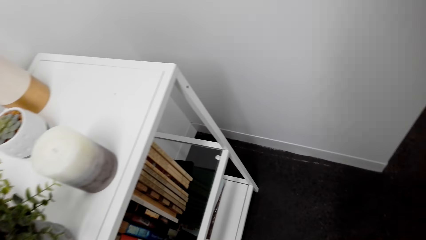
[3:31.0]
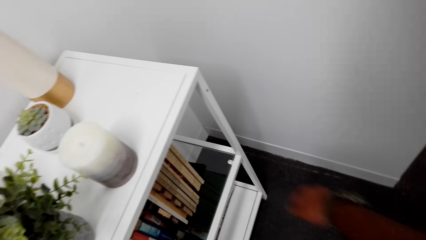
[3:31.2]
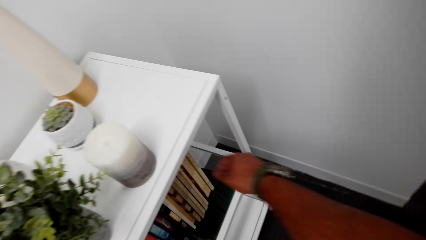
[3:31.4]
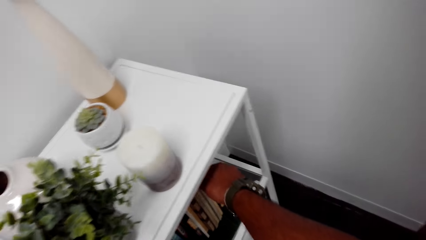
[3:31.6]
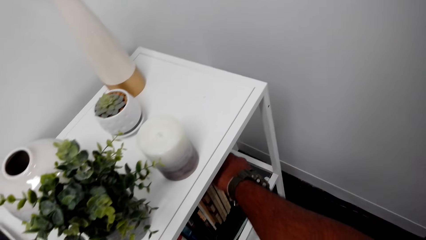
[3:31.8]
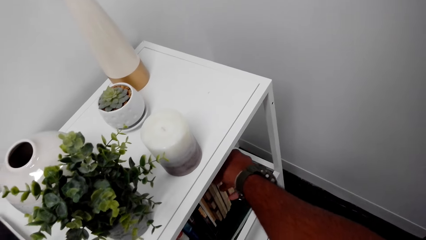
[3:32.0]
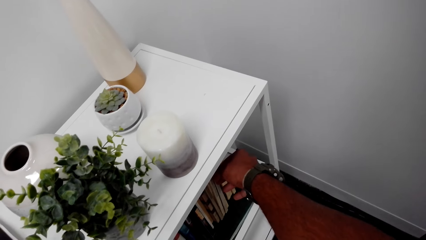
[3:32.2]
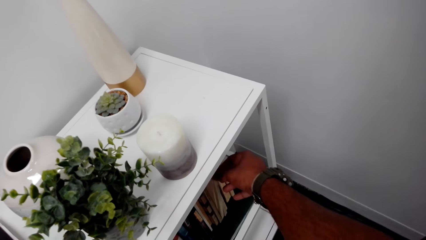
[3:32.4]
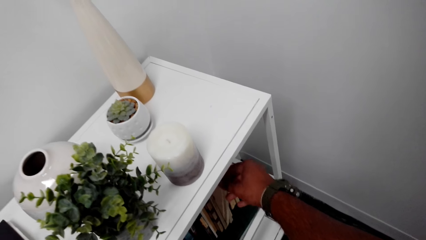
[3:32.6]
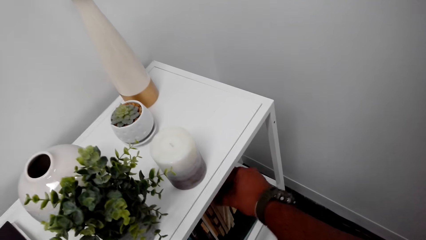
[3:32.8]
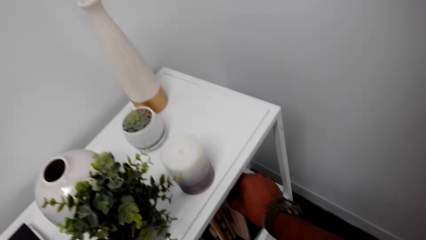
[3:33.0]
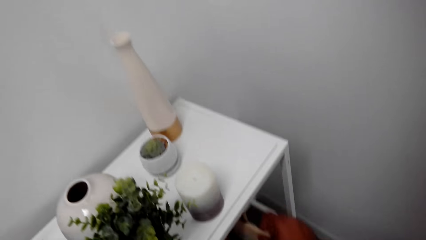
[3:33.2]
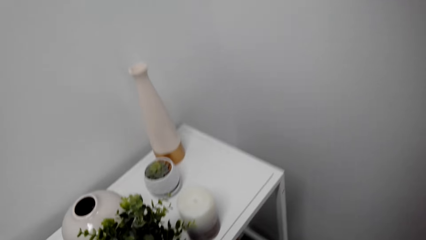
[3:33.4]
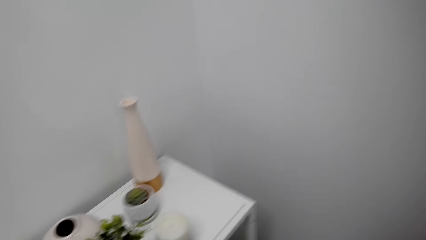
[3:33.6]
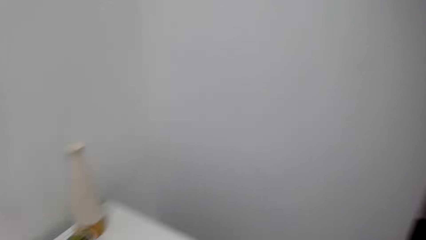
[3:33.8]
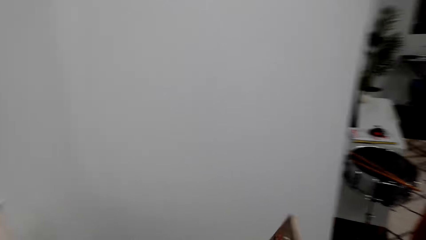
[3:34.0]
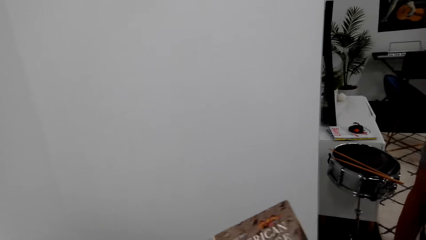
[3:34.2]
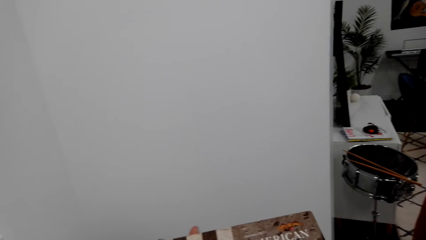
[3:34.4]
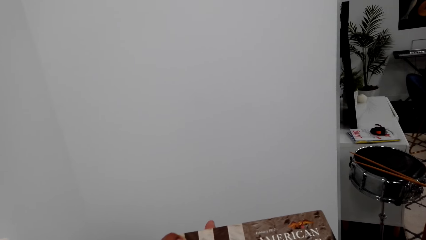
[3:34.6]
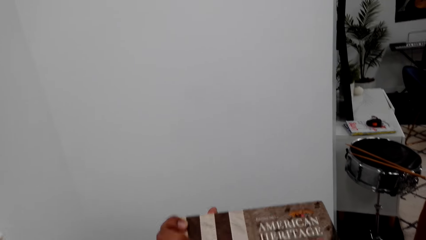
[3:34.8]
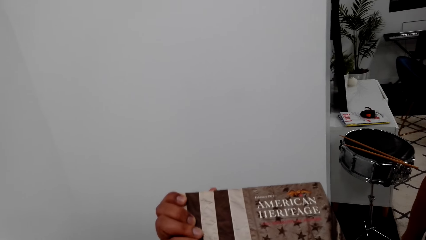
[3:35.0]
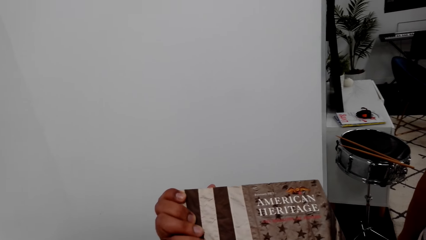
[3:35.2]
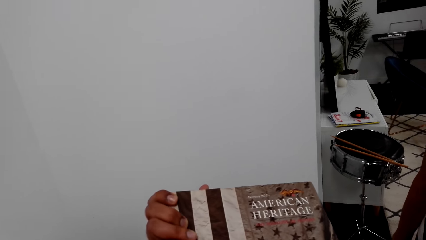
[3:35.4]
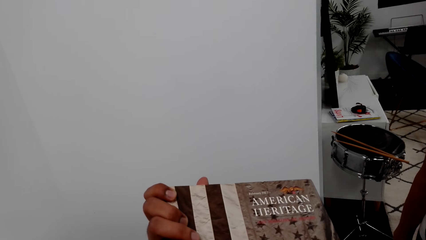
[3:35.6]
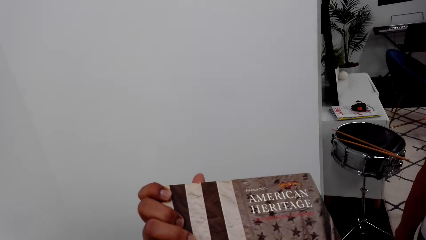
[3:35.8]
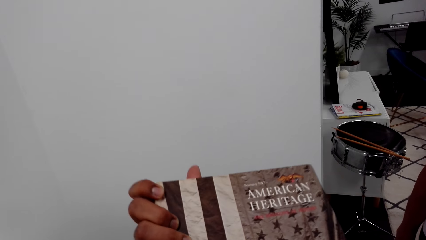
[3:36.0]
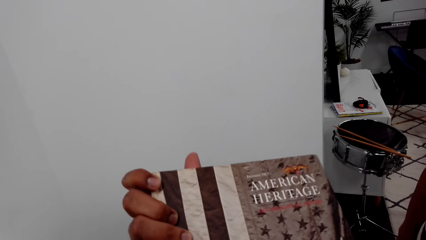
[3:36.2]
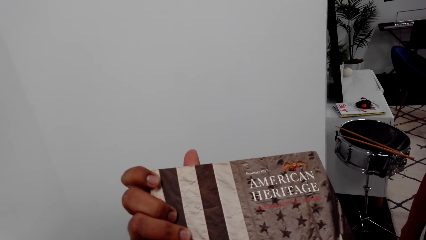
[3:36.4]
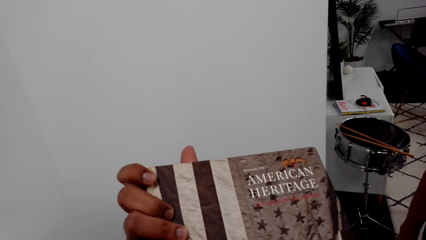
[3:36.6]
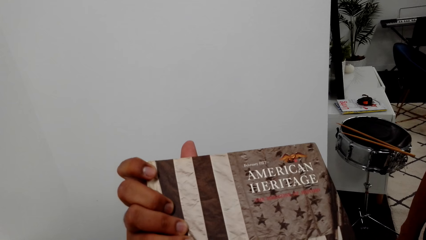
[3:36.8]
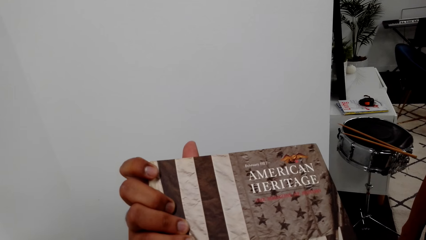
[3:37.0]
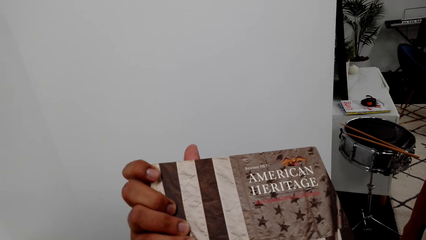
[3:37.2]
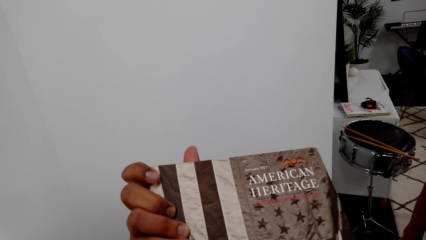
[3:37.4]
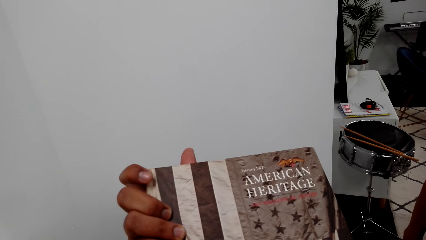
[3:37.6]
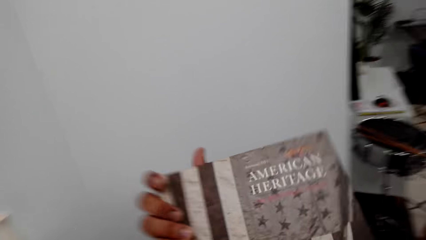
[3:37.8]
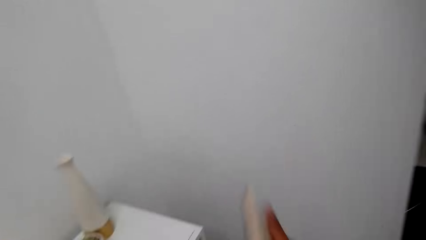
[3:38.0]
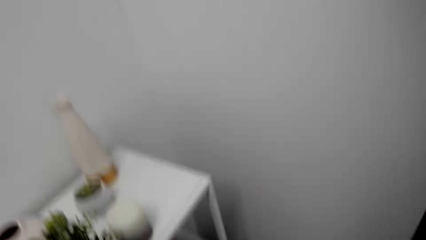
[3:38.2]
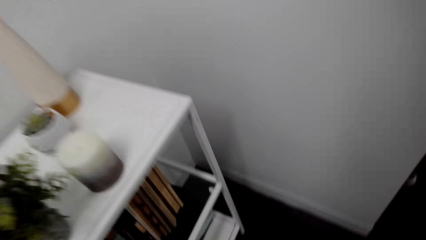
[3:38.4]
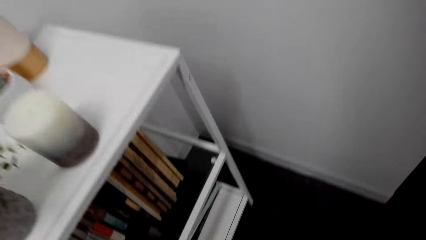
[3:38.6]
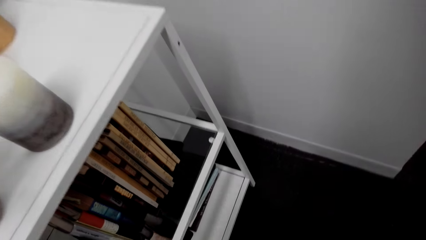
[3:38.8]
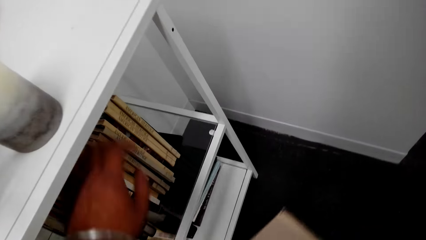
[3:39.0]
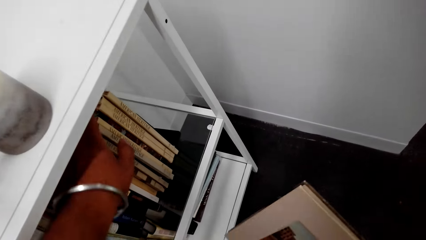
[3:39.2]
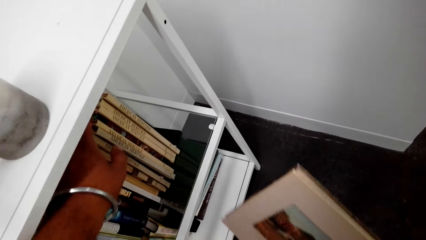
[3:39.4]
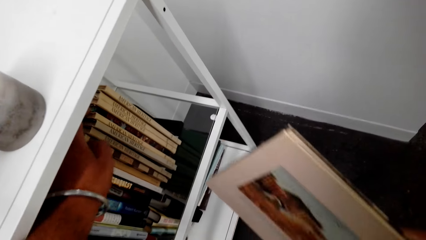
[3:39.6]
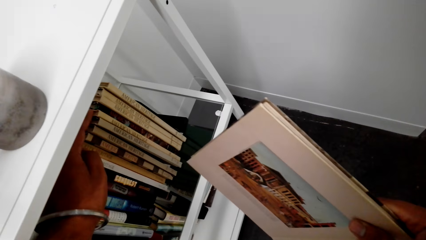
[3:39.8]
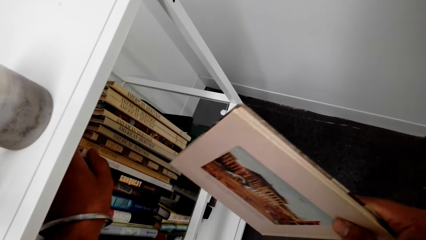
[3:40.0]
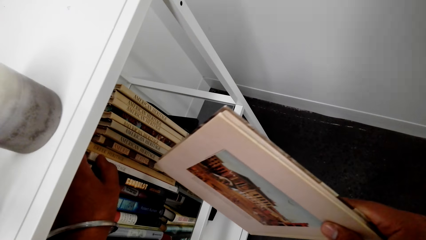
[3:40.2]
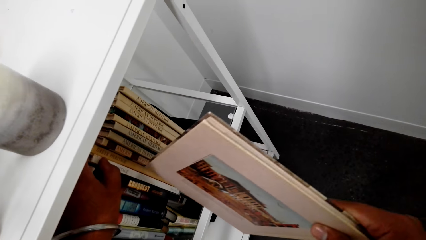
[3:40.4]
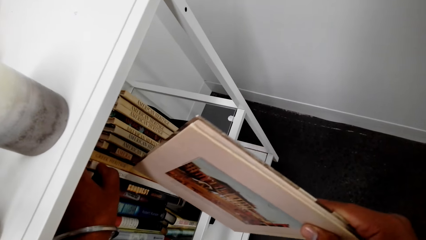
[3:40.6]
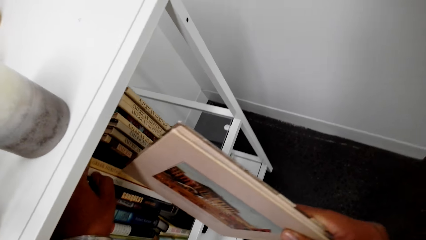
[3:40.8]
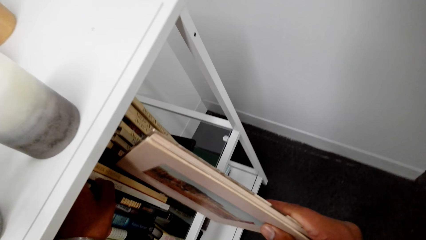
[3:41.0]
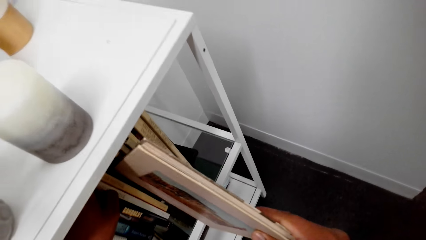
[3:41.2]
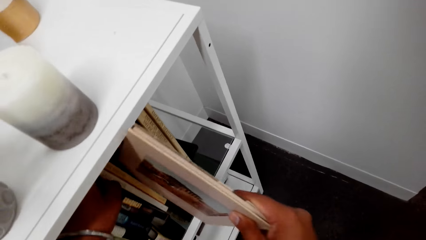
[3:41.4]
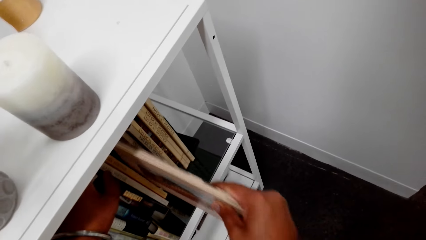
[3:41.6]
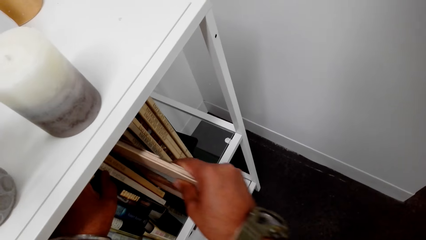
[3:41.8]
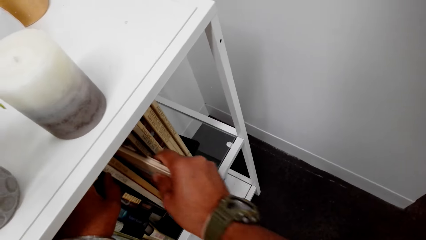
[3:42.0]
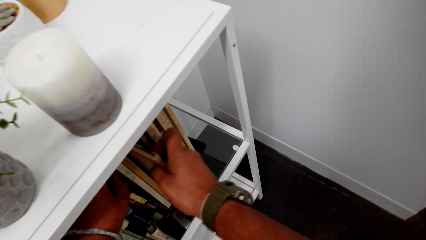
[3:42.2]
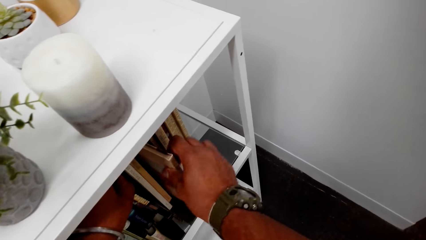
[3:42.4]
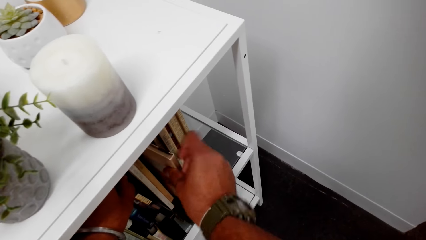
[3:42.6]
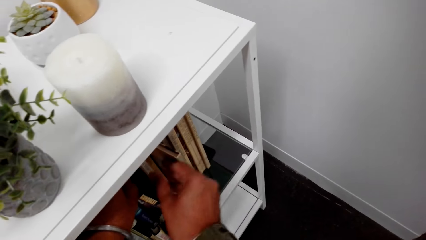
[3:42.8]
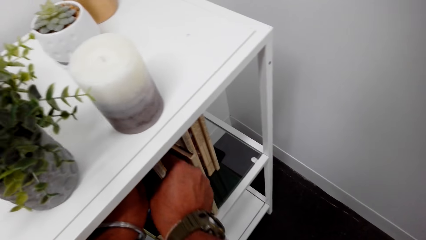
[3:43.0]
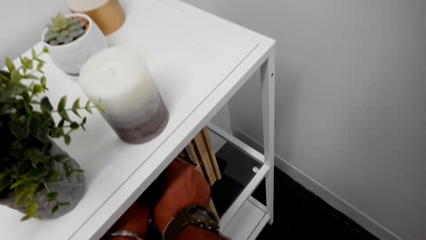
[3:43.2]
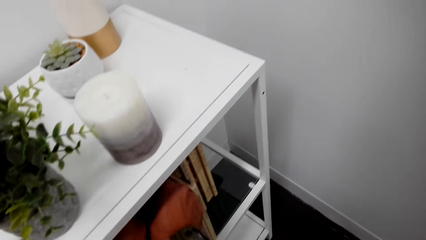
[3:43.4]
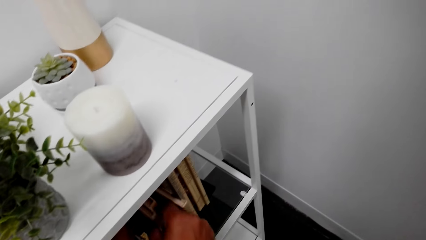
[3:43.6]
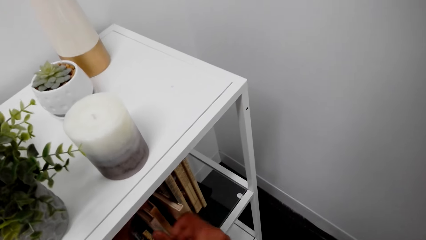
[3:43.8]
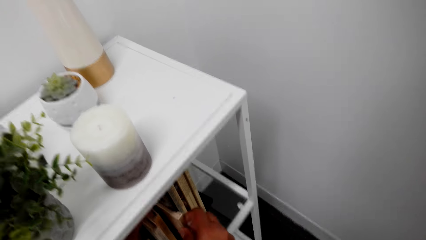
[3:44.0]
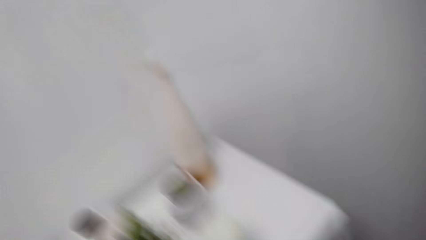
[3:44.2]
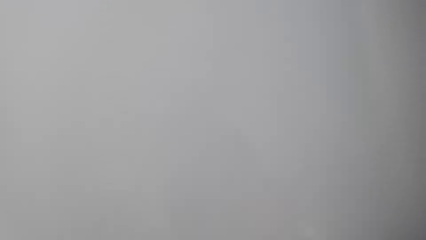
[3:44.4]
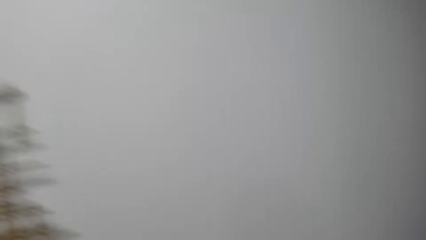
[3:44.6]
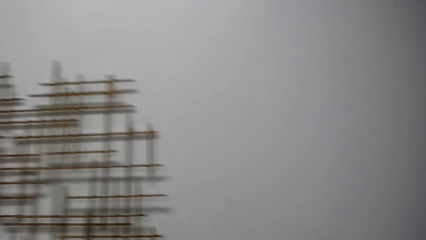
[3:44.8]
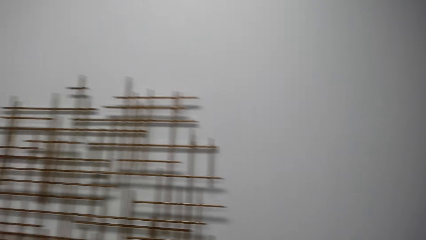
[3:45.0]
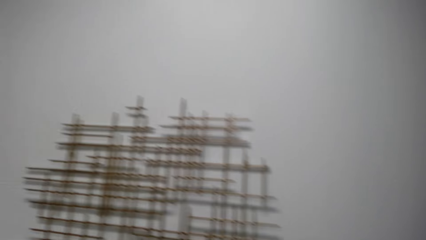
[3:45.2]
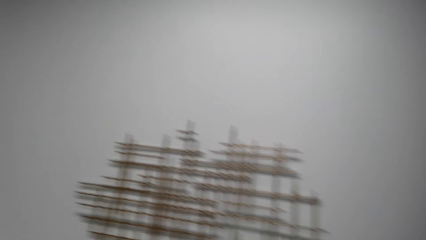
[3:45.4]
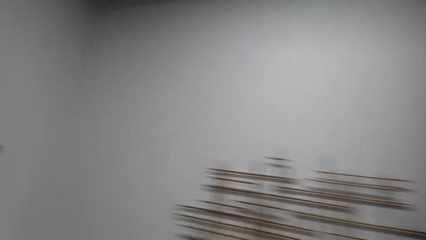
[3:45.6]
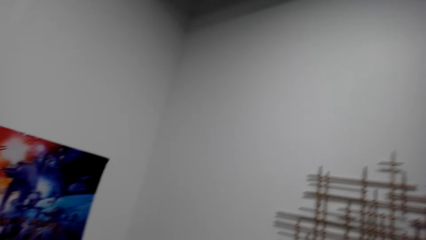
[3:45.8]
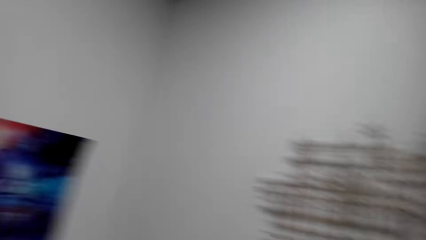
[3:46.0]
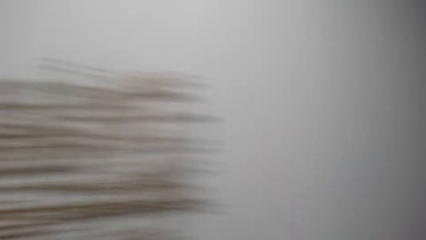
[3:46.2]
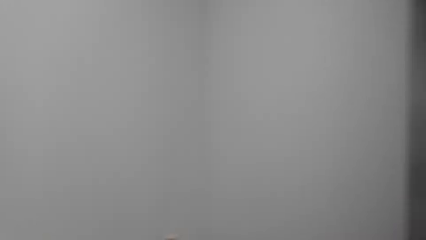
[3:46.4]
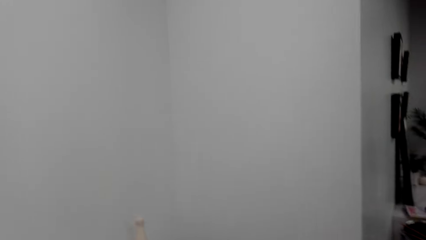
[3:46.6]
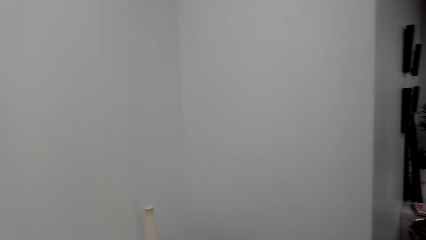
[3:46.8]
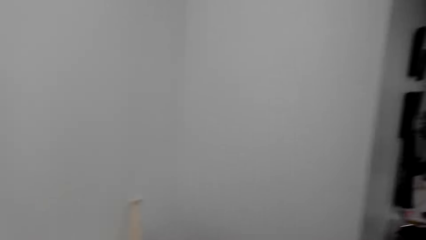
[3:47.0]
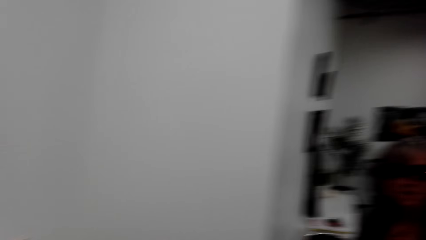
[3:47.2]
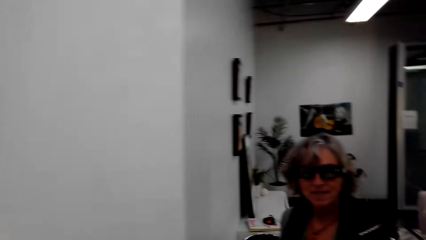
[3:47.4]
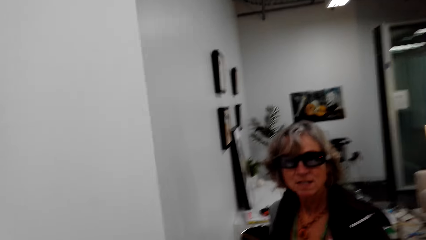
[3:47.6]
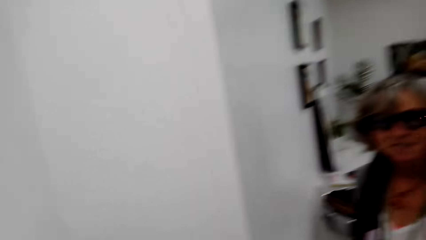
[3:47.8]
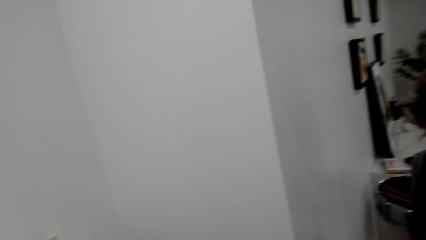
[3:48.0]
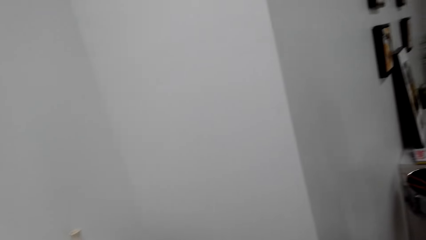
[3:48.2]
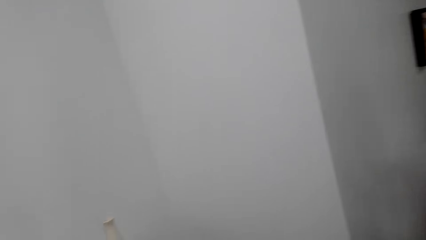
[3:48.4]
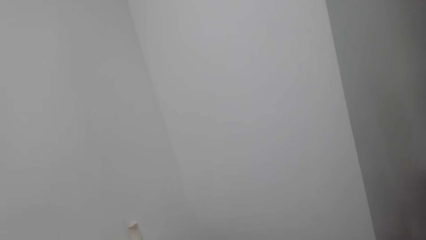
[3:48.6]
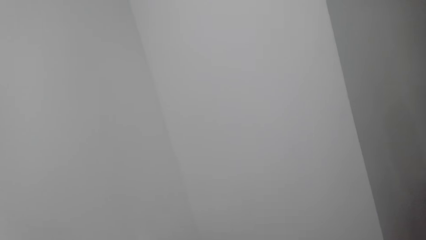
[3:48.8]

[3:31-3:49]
The camera wearer looks around, picks up the book, and talks with a lady. They talk with the lady, look around, and hold the book. They talk with the lady and return the book on the shelf. They look around and talk with the lady.
